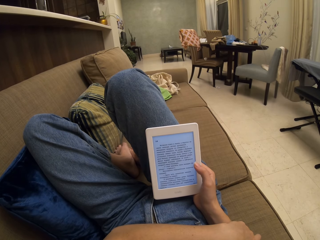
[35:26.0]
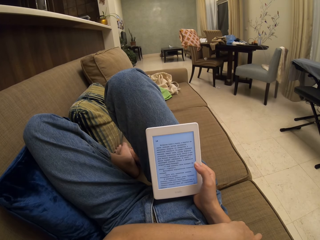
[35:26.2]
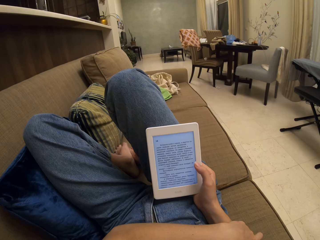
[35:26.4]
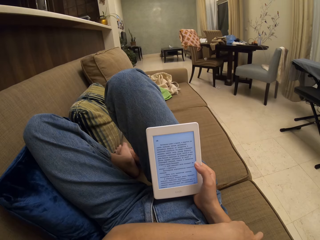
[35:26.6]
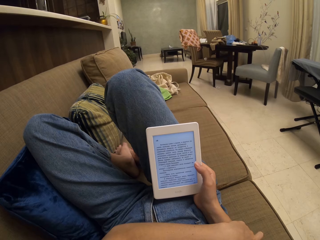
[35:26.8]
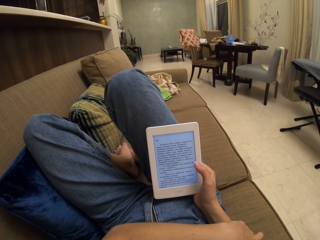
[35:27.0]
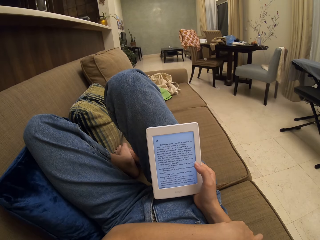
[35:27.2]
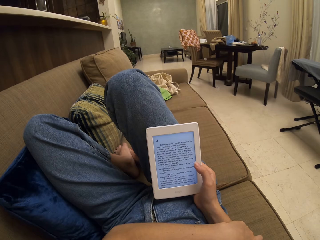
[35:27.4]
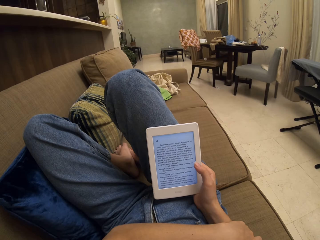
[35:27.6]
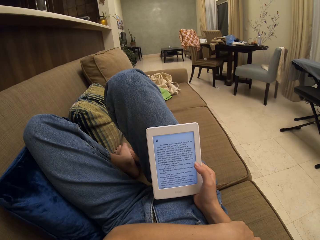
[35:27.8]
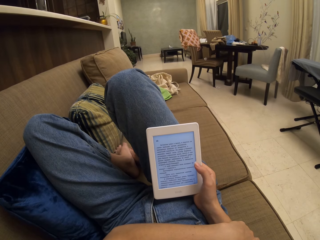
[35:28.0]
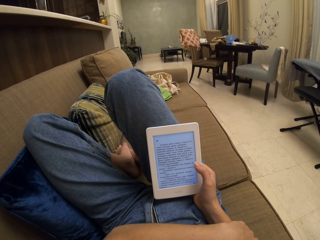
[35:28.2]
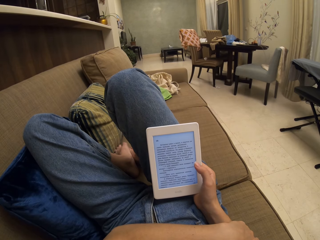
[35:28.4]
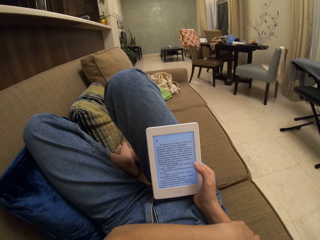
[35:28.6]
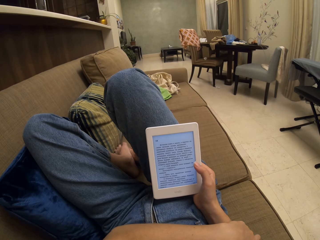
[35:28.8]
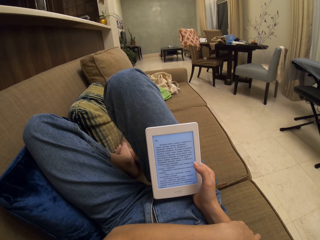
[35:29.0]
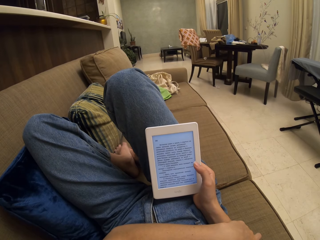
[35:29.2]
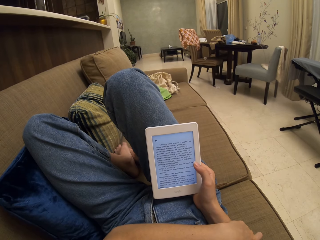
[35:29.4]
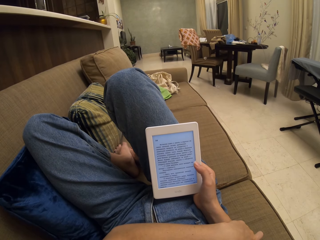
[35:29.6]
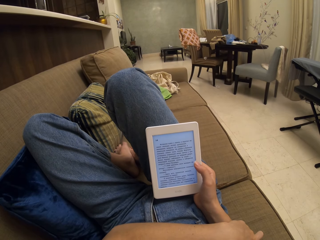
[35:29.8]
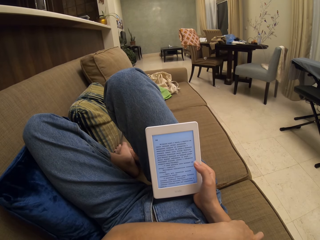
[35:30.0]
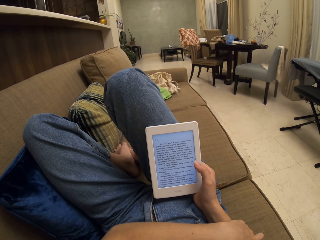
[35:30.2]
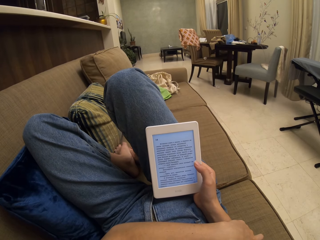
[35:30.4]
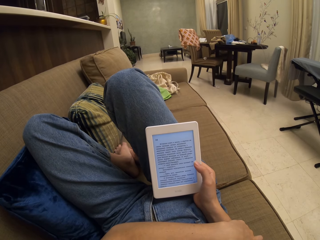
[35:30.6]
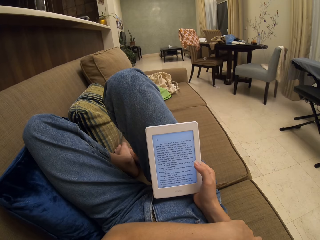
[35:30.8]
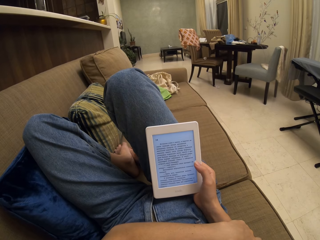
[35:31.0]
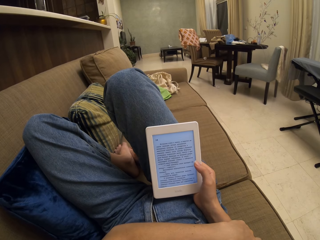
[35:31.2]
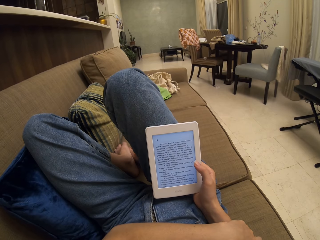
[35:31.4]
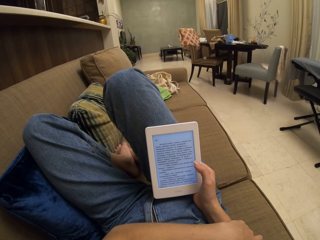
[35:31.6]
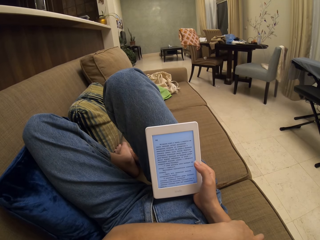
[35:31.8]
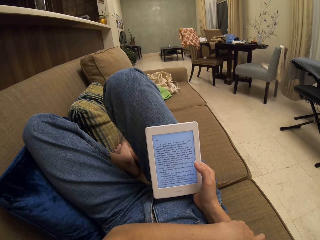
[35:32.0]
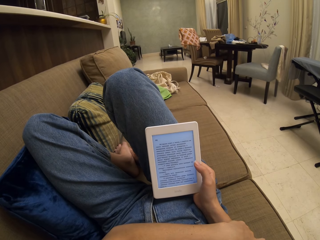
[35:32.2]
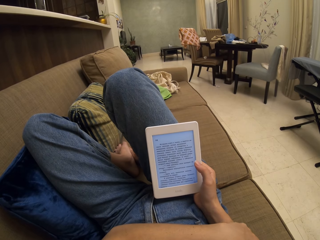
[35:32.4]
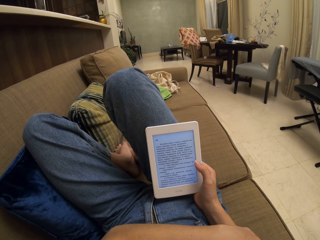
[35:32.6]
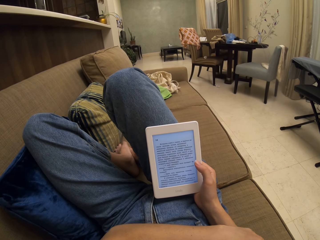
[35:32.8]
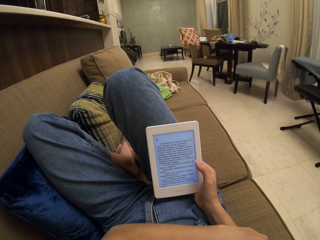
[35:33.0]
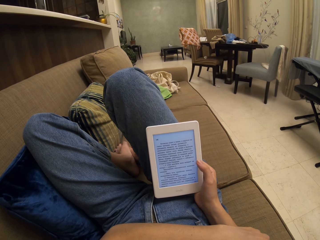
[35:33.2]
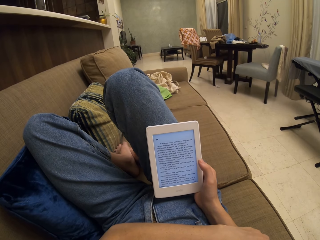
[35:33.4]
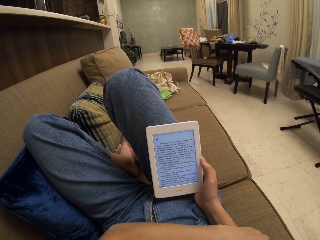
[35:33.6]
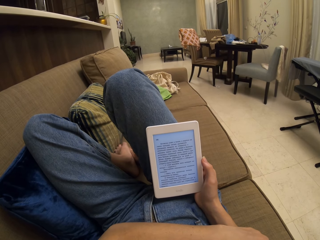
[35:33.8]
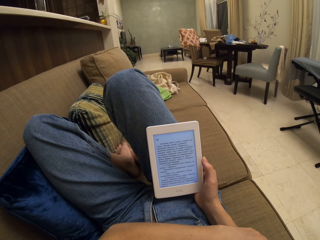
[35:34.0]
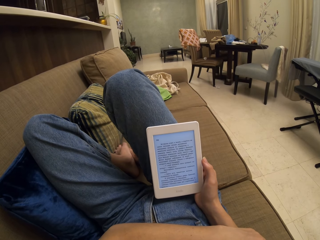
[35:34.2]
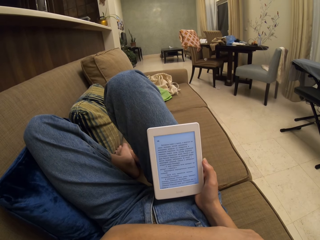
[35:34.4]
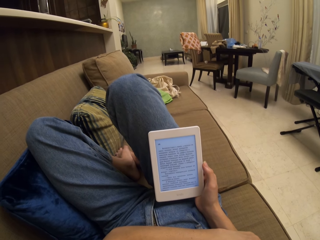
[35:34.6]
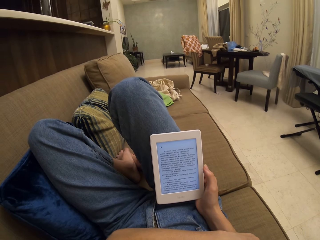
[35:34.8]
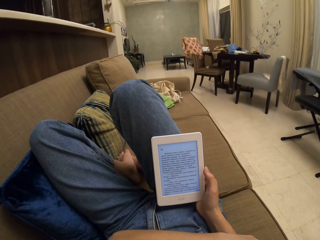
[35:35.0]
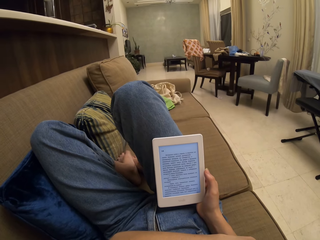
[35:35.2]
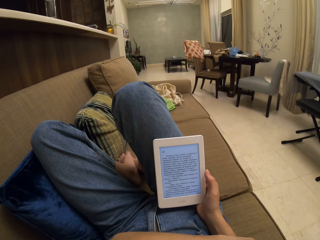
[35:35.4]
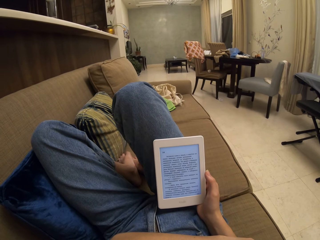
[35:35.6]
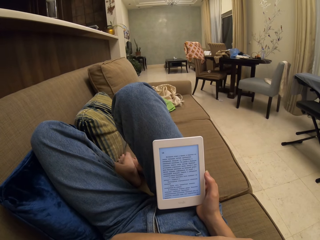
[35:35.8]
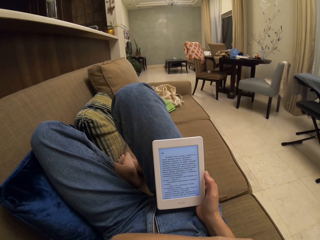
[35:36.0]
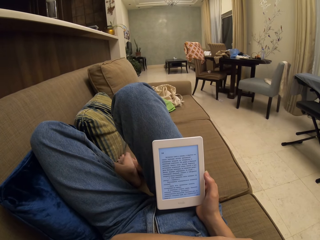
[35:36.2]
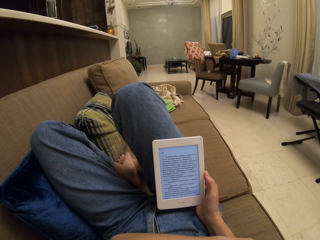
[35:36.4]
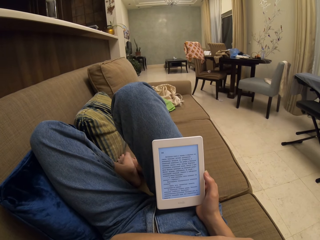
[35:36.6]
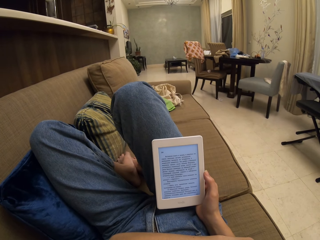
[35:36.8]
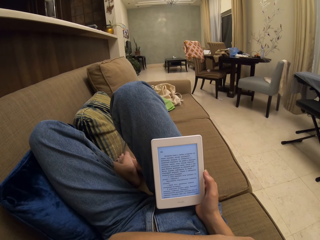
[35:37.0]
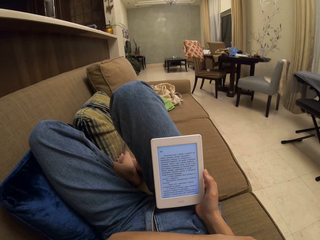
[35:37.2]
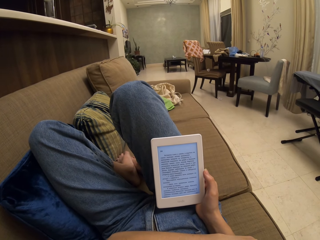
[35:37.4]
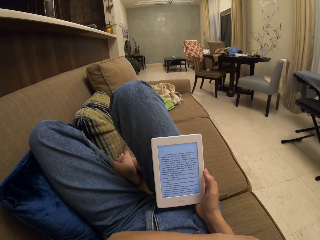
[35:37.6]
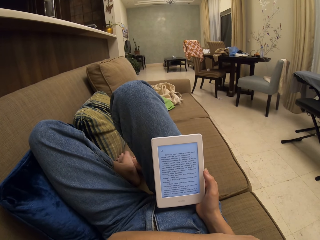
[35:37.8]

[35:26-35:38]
The camera wearer moves the finger aside.

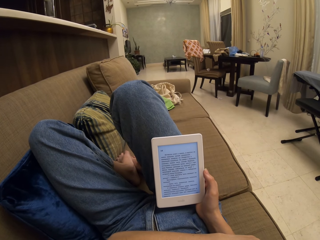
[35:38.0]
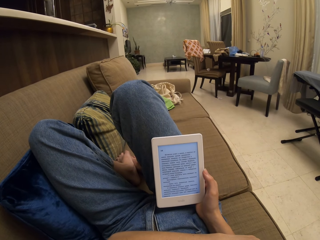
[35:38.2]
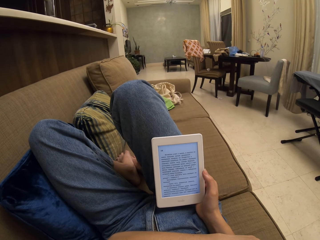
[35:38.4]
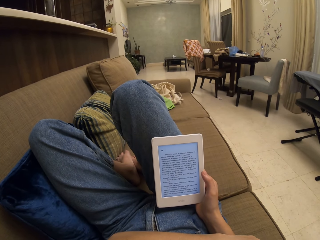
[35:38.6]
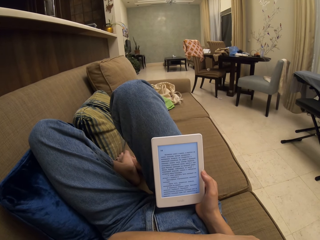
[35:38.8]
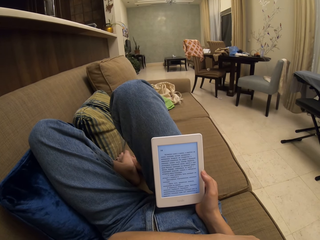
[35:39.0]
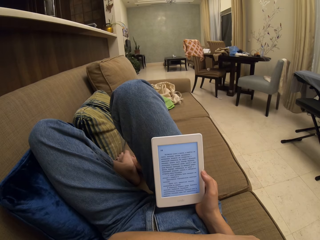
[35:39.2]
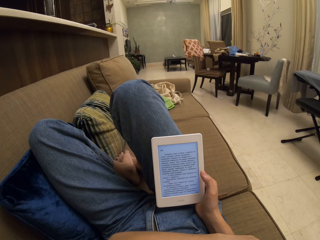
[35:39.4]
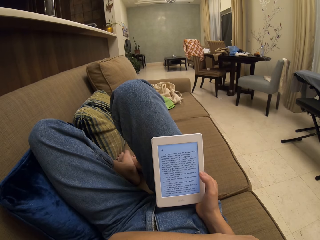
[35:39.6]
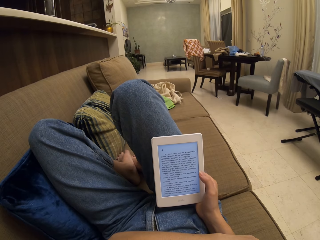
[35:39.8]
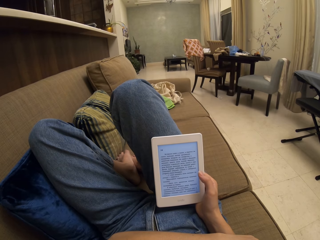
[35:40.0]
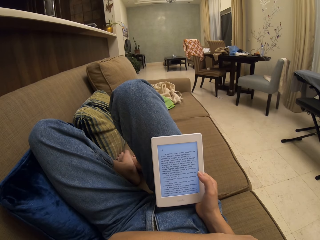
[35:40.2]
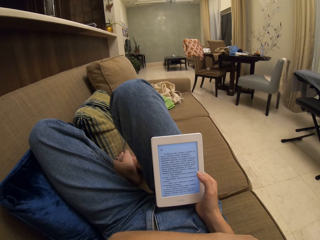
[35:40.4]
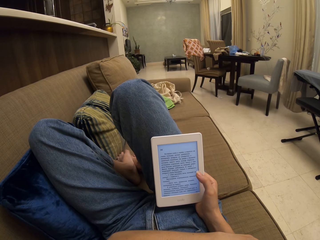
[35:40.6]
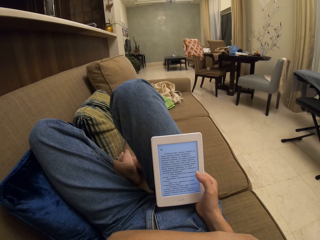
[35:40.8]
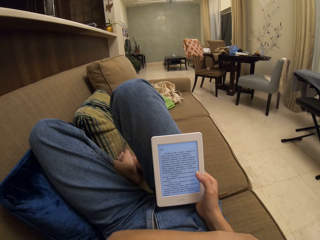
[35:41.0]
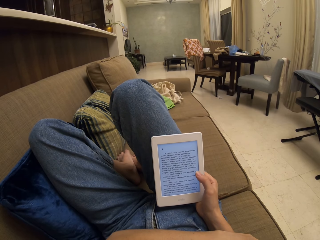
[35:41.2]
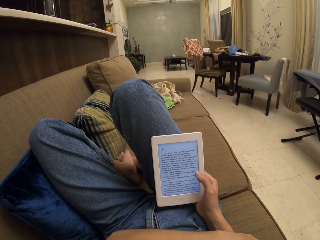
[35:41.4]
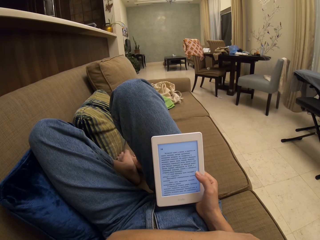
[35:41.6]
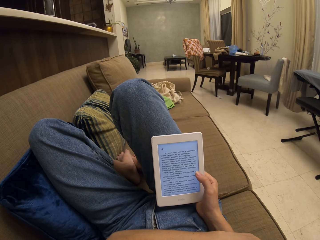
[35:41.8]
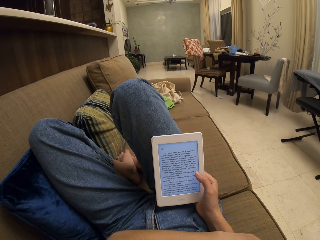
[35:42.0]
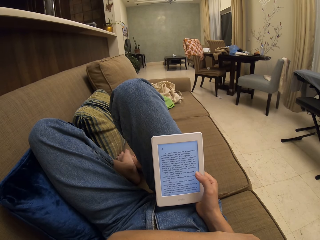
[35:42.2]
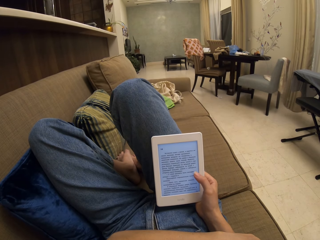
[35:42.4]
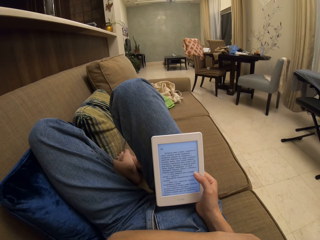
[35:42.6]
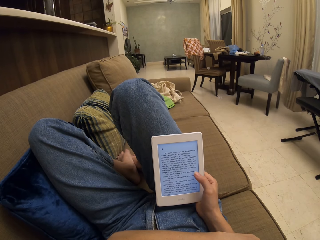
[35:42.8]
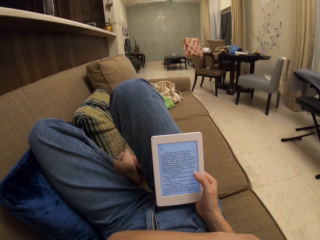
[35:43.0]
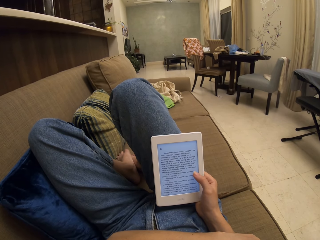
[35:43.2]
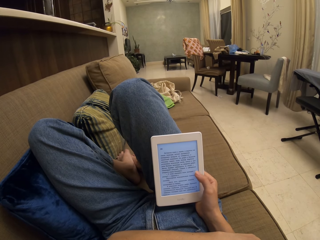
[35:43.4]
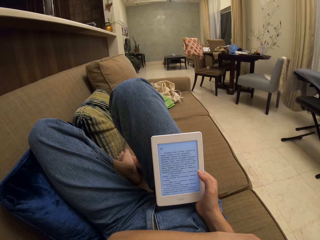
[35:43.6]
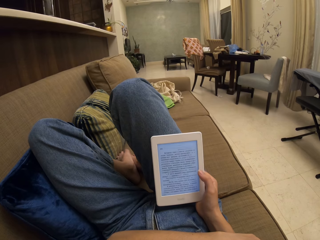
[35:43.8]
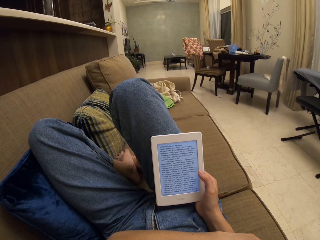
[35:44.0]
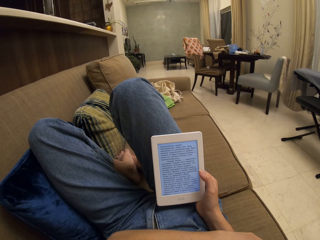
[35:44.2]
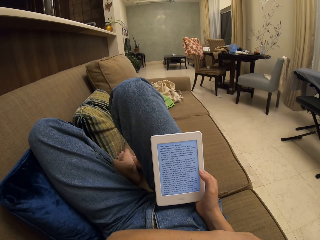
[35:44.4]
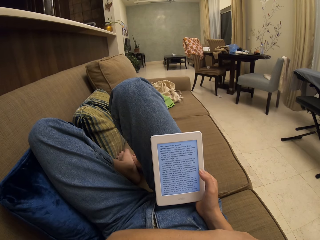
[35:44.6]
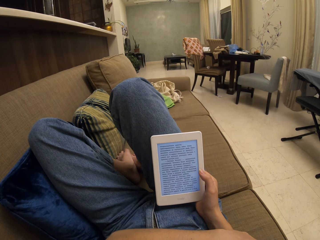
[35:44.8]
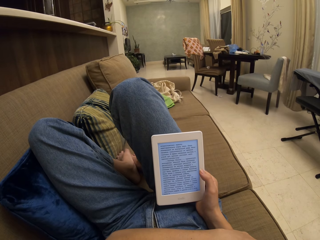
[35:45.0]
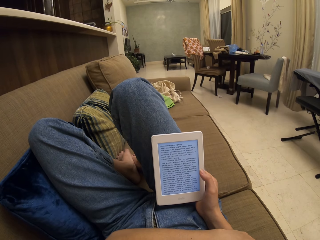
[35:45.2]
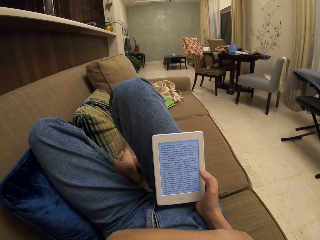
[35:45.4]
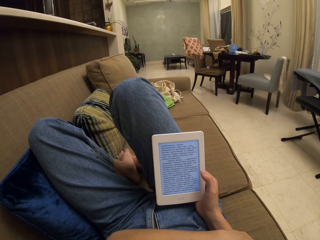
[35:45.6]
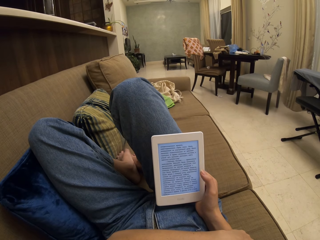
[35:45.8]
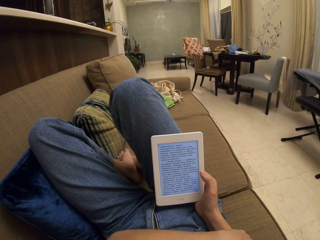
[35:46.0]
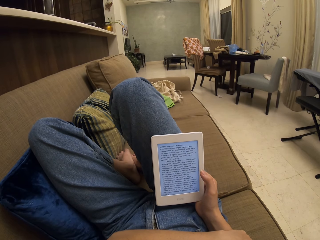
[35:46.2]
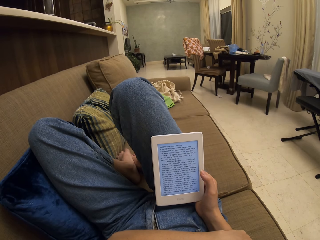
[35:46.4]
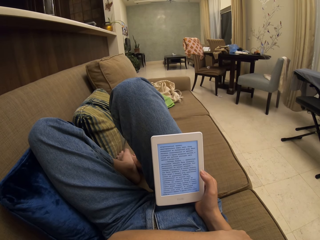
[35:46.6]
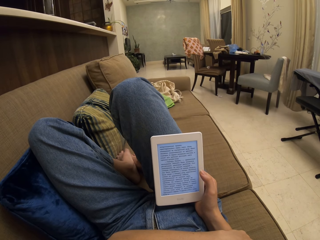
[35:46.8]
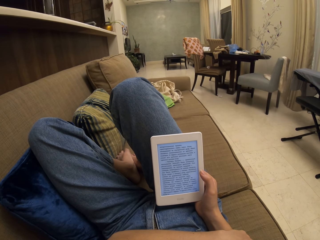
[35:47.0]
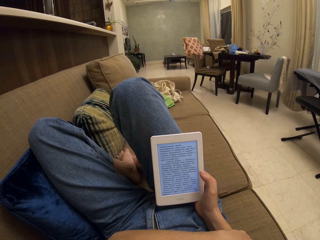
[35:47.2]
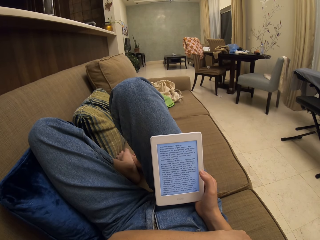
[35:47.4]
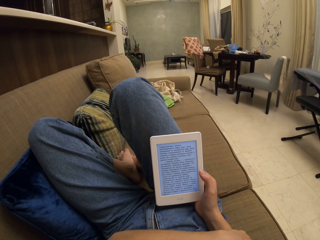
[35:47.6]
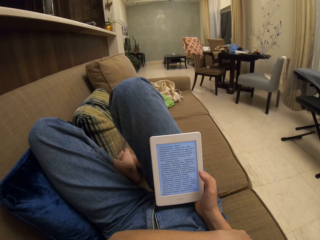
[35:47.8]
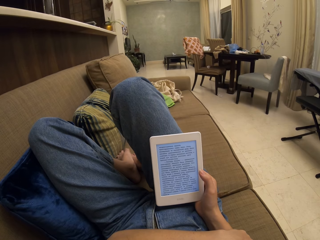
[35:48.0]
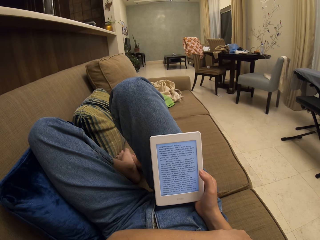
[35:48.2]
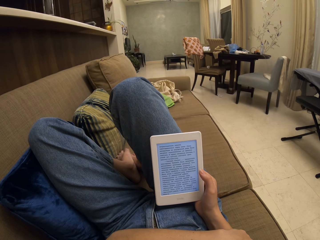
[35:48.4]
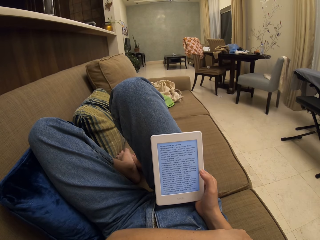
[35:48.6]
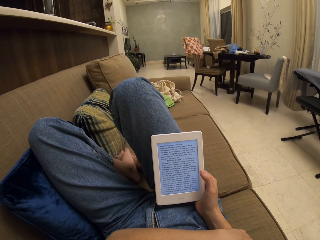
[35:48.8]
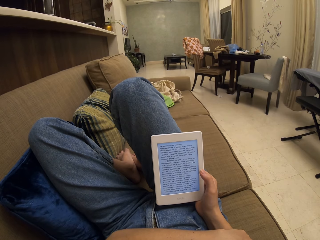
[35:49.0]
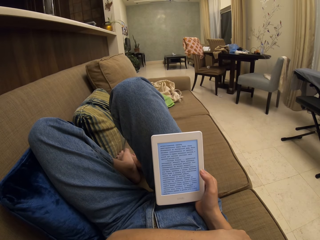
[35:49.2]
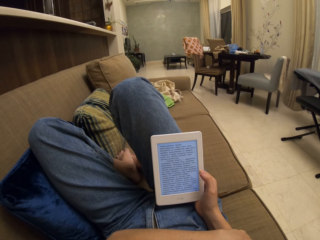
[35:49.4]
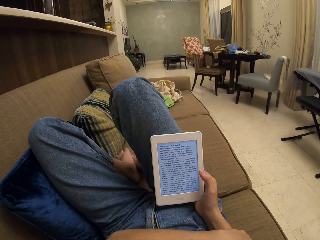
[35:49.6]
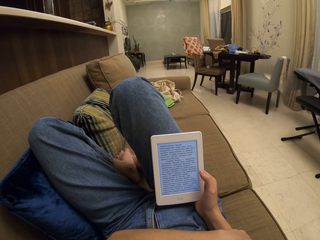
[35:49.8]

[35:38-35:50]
The camera wearer taps on the tablet screen. They operate the tablet. They tap on the tablet screen again. They read a book on the tablet.
